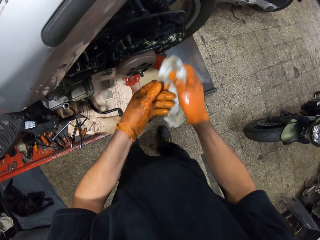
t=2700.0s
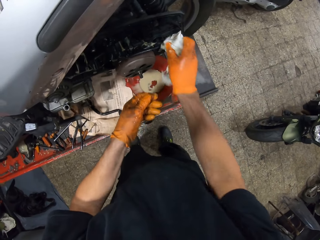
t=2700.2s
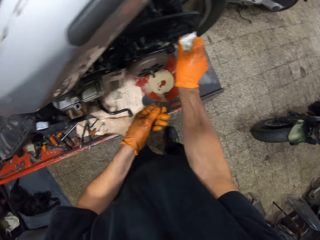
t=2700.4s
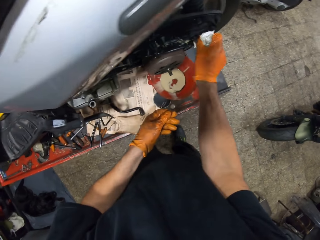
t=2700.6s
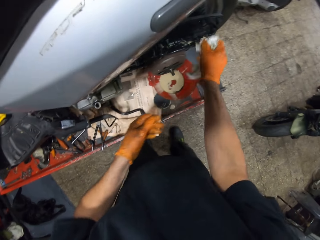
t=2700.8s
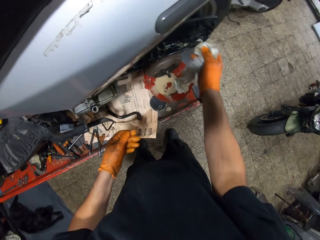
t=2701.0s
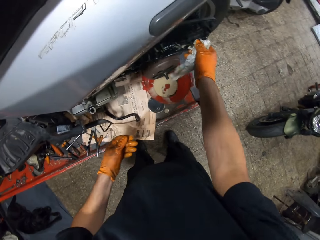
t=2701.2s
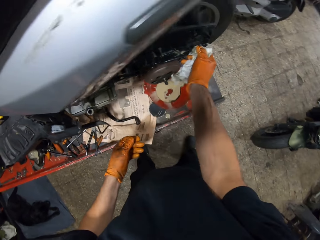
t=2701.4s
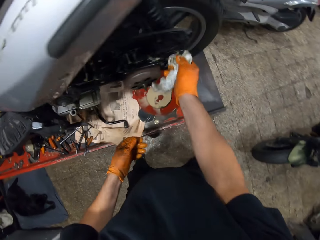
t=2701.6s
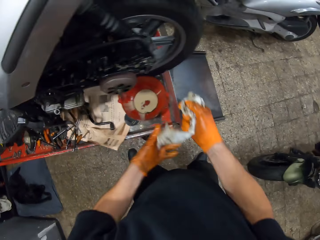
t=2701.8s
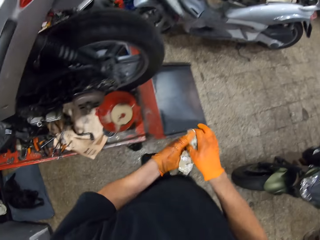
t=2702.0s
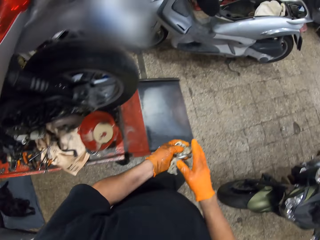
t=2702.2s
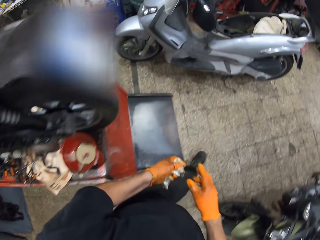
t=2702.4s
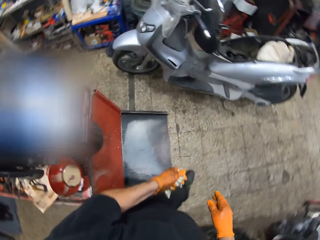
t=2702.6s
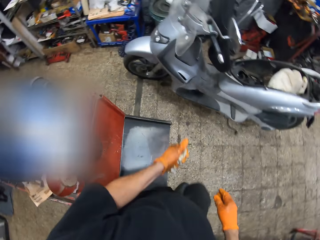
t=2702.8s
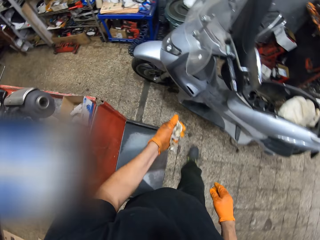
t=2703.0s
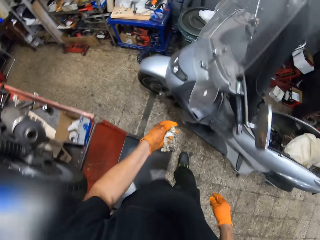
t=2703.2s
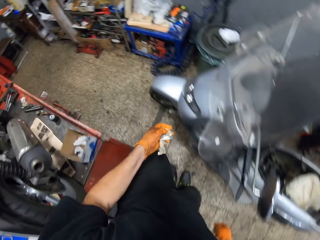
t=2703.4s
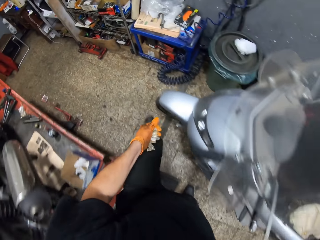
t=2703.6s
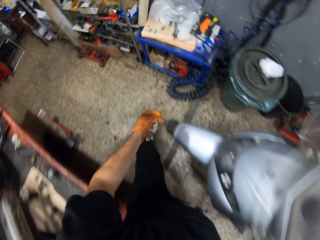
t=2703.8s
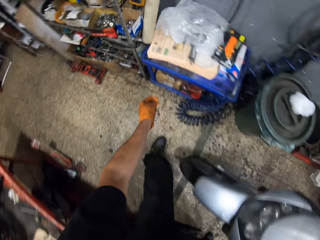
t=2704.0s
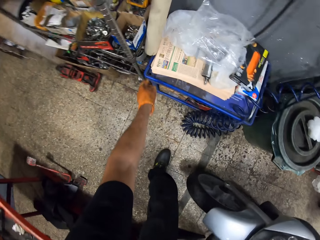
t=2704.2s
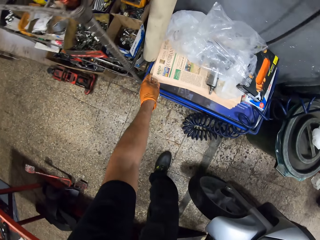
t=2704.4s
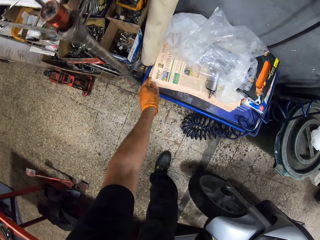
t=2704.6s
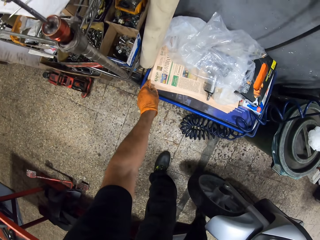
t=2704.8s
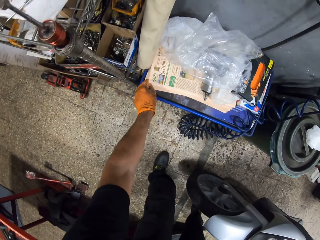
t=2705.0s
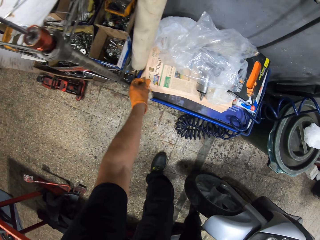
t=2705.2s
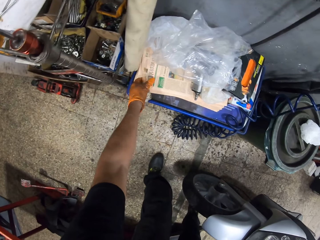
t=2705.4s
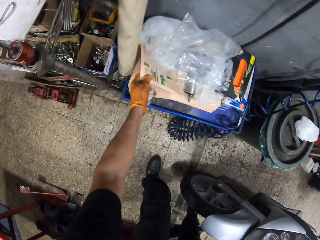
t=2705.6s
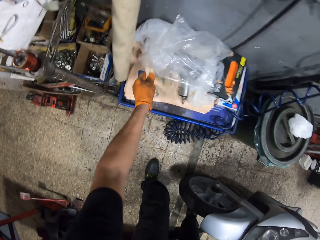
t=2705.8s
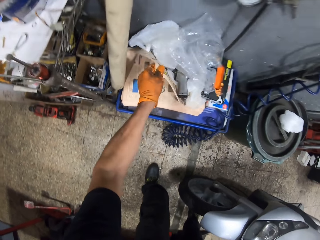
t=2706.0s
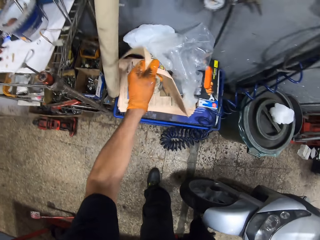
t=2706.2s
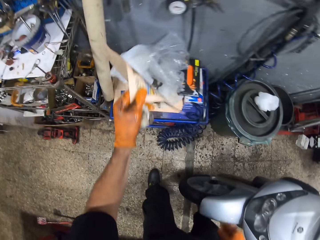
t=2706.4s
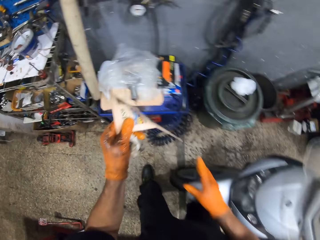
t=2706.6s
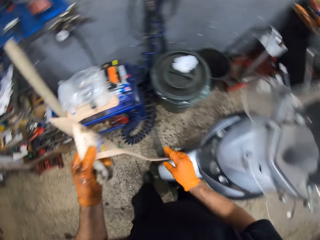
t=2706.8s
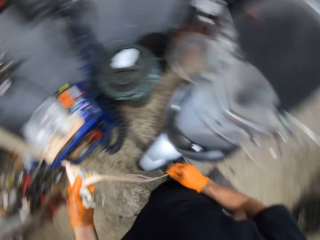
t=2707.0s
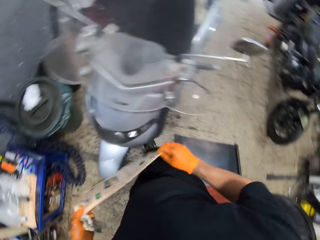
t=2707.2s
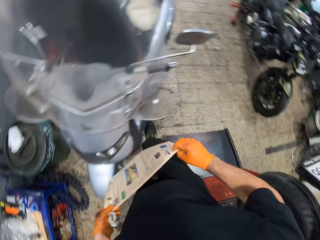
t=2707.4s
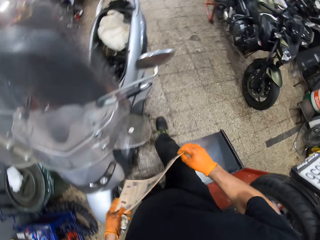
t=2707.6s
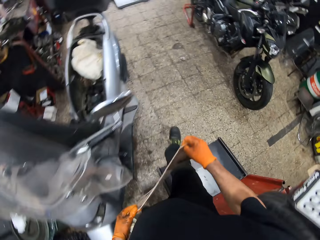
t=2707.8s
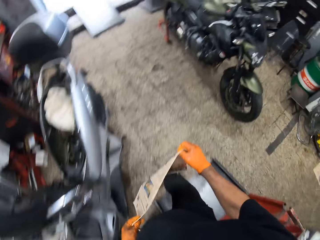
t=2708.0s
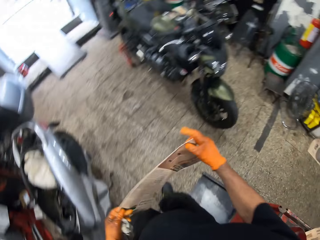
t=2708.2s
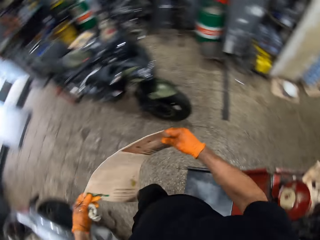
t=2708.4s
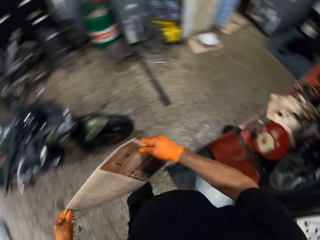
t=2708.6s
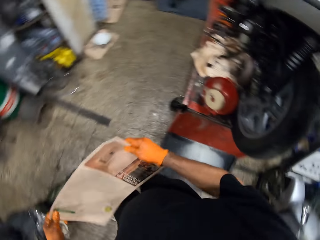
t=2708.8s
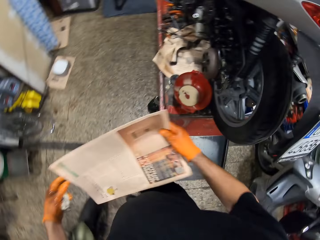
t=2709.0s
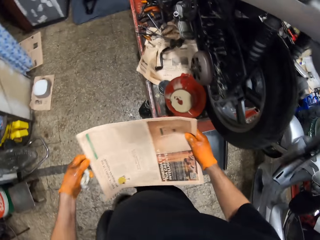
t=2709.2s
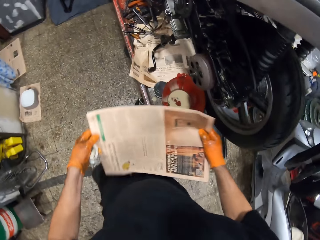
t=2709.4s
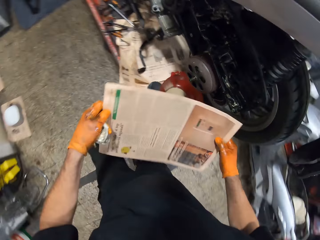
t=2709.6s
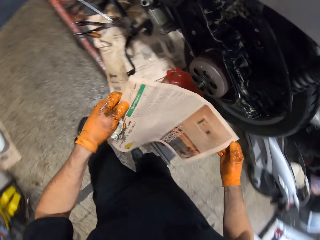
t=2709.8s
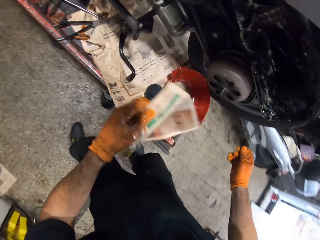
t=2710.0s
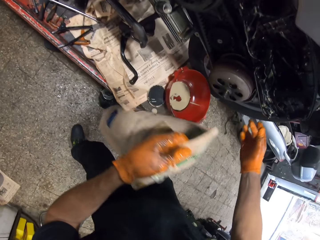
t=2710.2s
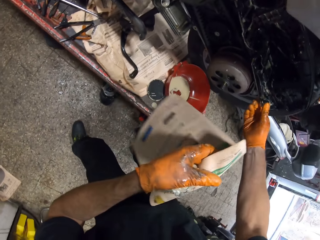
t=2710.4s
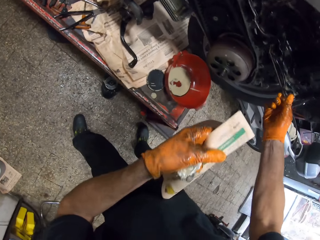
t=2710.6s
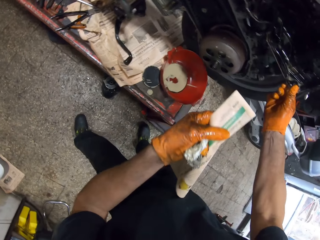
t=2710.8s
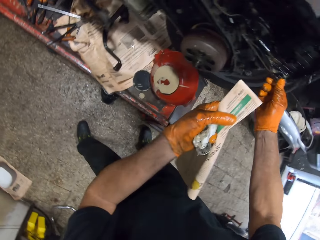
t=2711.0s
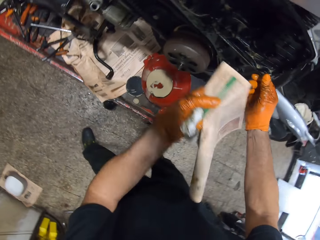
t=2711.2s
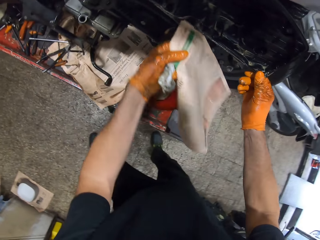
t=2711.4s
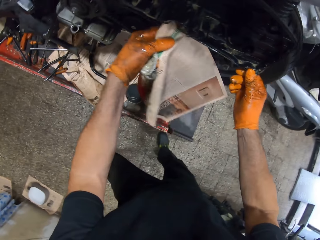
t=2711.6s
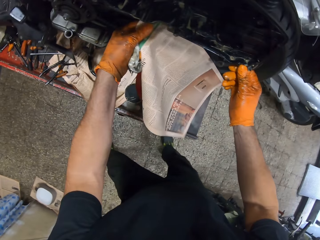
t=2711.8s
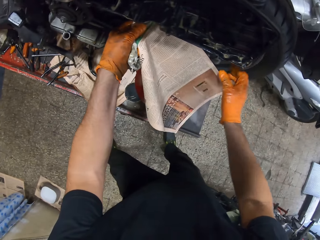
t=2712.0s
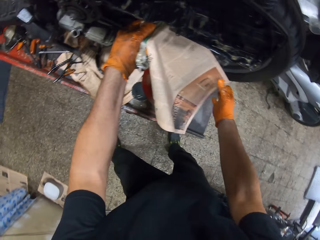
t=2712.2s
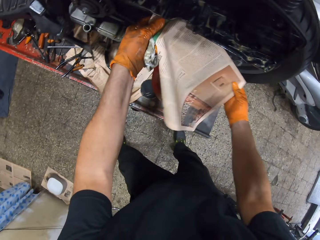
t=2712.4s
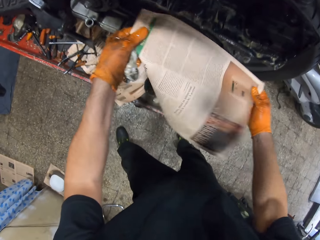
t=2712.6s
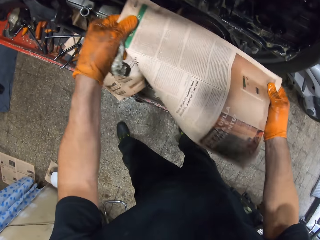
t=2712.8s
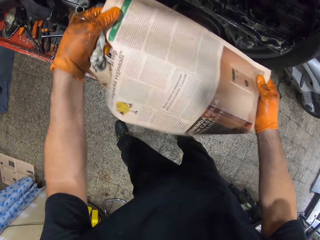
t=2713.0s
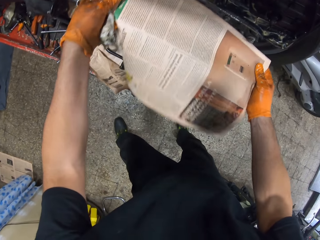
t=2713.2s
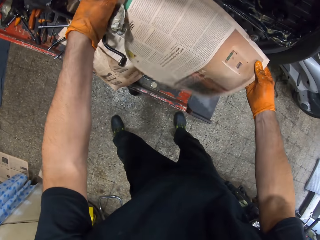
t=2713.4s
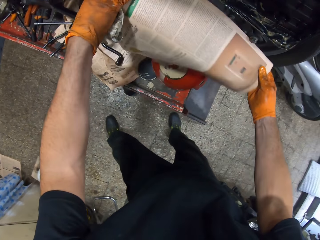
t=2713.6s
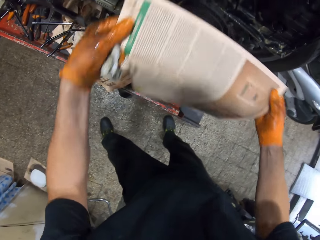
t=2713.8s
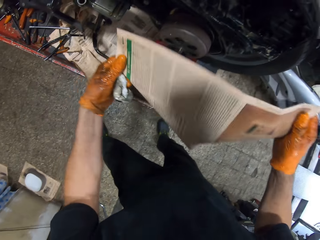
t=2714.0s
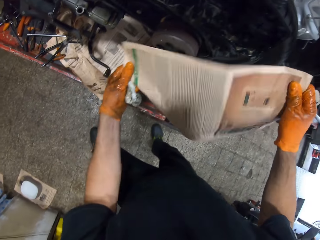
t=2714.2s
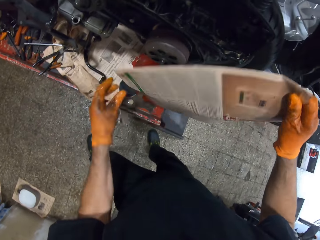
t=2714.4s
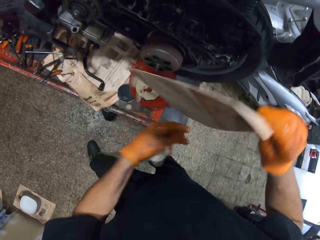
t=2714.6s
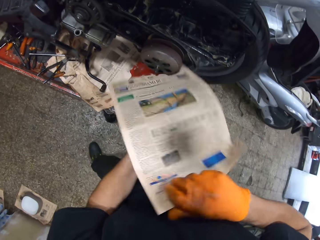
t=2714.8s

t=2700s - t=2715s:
The camera wearer moves towards a trolley in the workshop. He picks up a newspaper from the trolley with his left hand. He passes the newspaper in his left hand to his right hand. He moves towards the scooter on the workshop lift table with the newspaper in both hands. He holds the motorbike. He turns the newspaper with both hands.

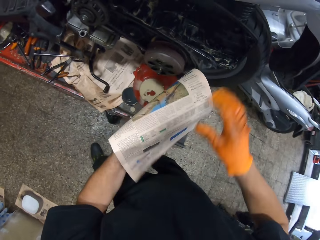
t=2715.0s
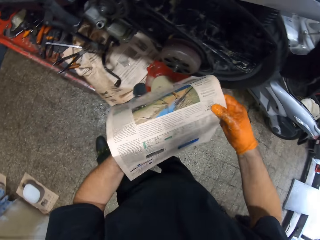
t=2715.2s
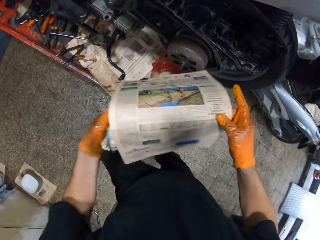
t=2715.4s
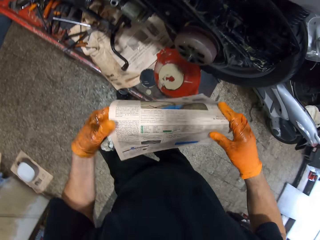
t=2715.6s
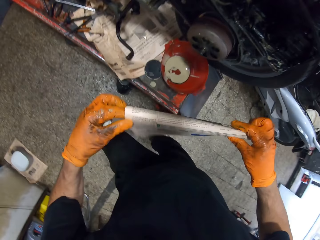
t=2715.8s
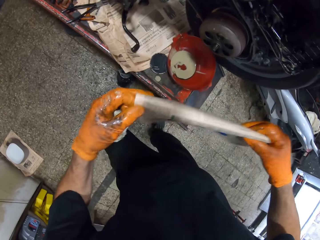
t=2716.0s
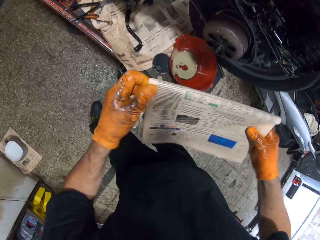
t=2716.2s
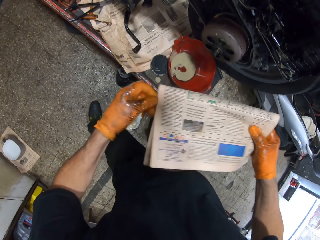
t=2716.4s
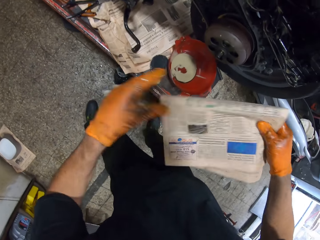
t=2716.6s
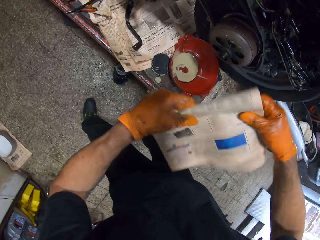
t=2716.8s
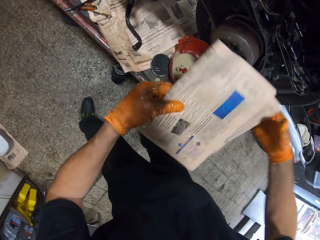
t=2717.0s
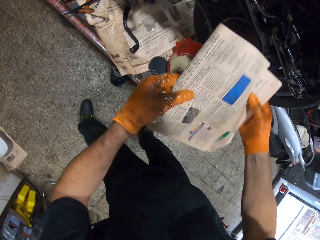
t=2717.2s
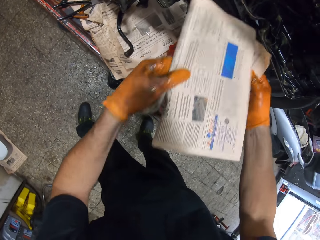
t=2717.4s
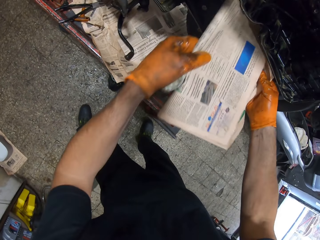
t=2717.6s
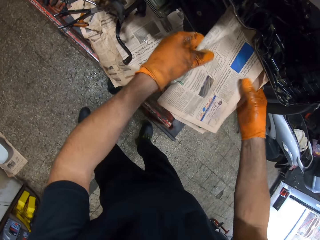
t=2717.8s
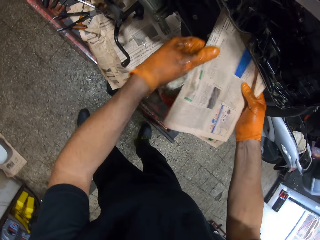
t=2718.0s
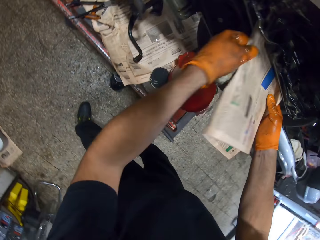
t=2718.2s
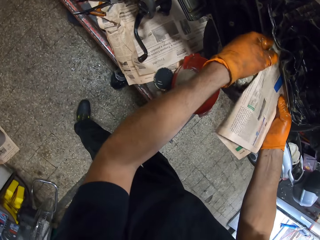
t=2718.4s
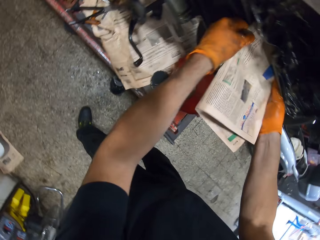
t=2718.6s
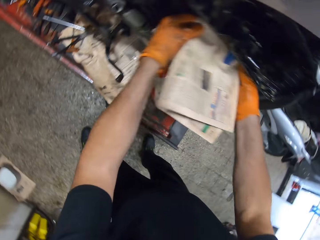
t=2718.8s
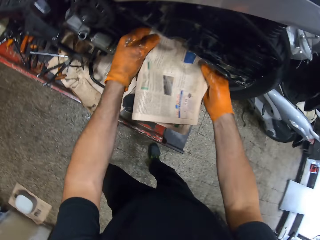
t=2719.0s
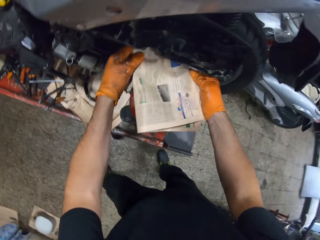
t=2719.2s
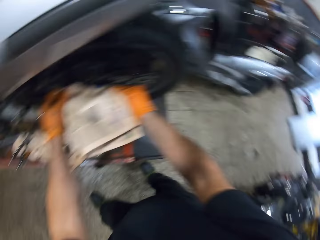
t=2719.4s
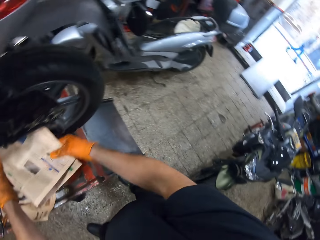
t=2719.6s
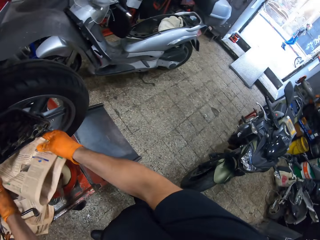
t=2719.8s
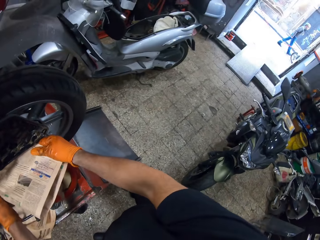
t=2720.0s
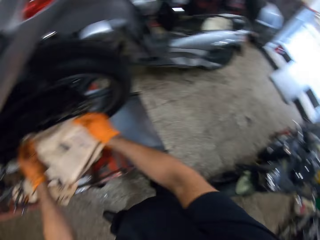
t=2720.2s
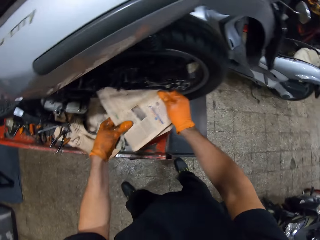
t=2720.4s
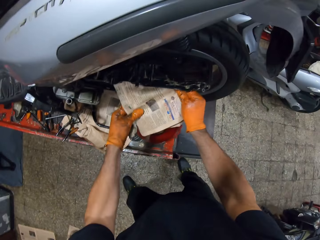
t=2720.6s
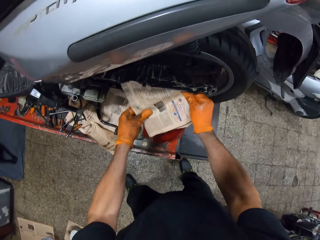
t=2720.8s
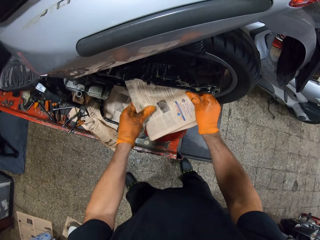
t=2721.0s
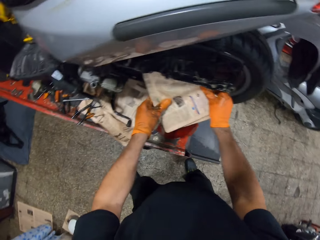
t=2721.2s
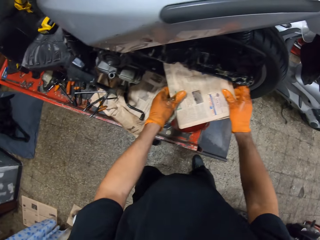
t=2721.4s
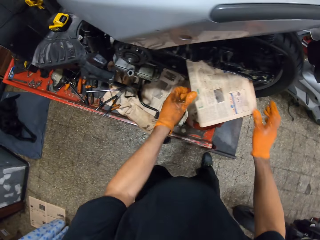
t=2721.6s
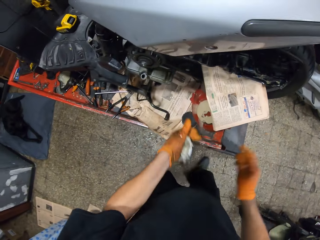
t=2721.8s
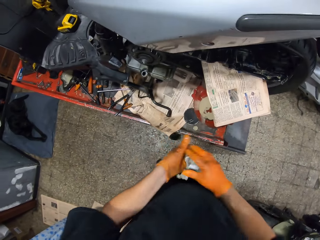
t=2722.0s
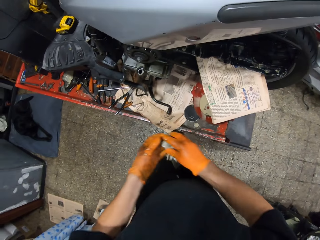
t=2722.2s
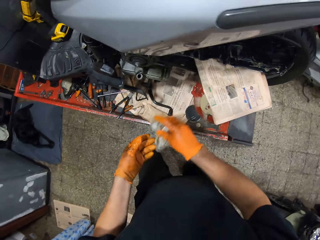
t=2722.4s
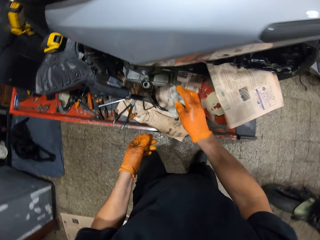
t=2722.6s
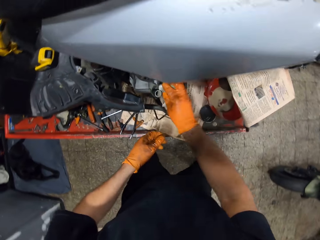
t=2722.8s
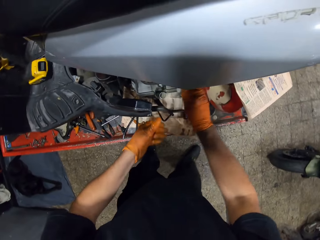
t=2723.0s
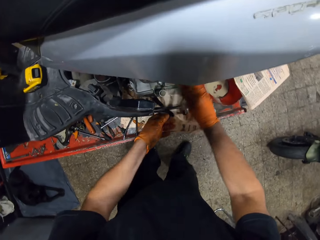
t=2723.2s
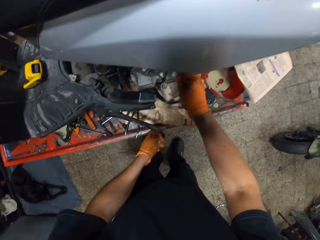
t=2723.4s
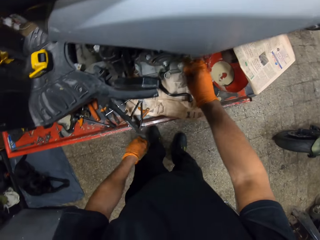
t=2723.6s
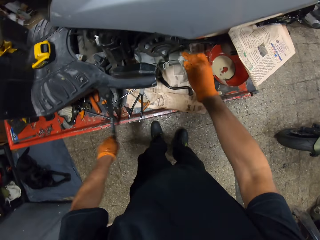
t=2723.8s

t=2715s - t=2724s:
The camera wearer folds the newspaper. He puts the newspaper on the motorbike. He cleans the scooter with the cloth in his gloved right hand.
